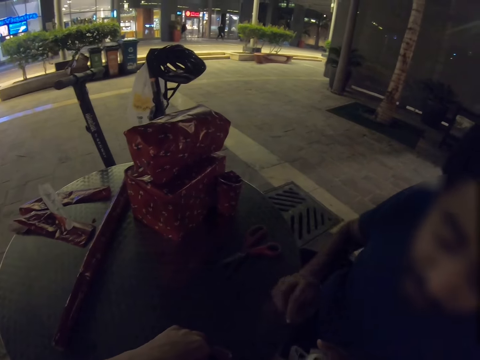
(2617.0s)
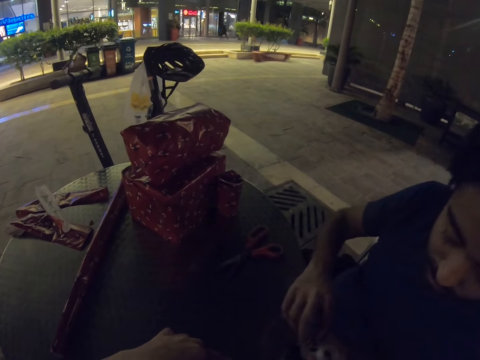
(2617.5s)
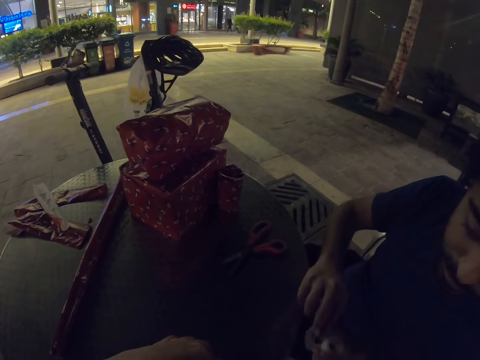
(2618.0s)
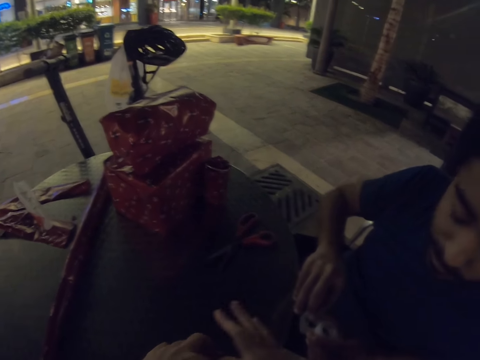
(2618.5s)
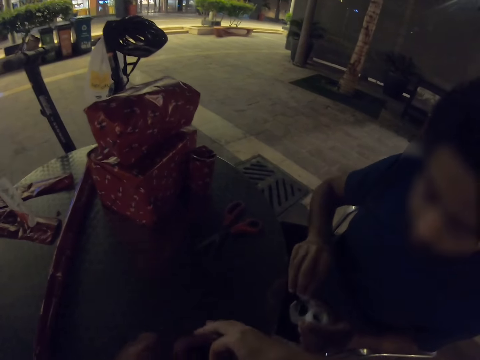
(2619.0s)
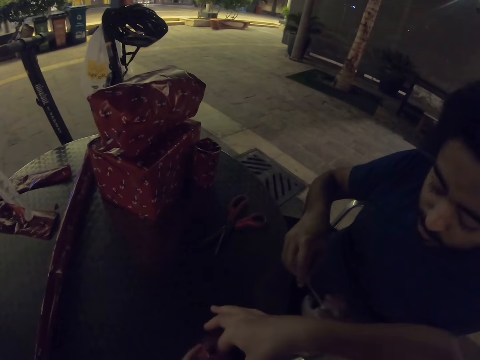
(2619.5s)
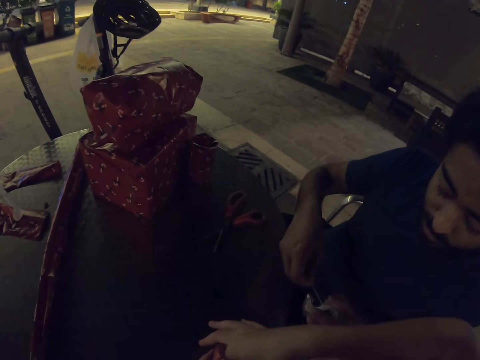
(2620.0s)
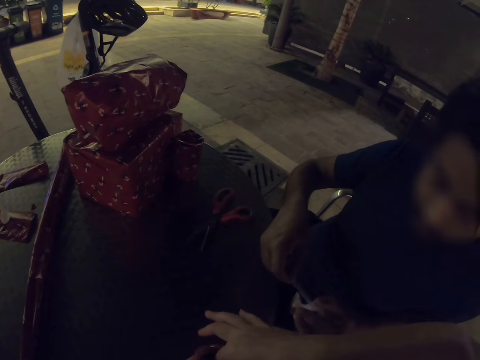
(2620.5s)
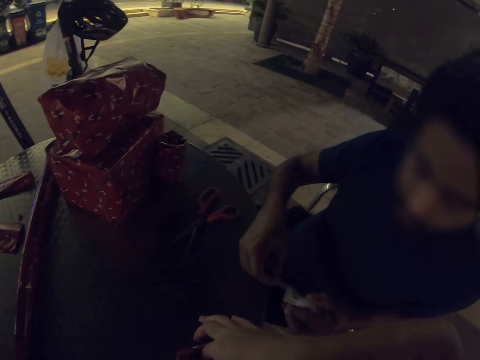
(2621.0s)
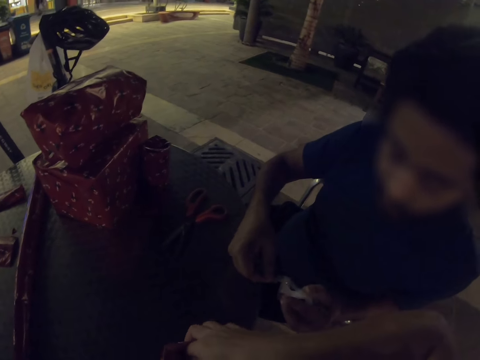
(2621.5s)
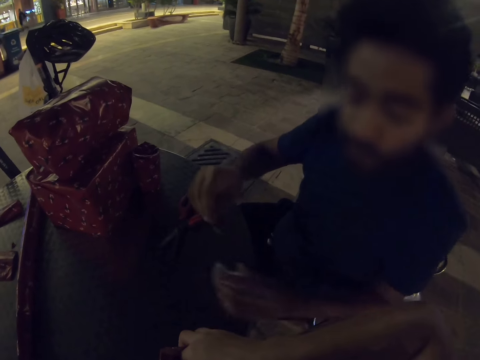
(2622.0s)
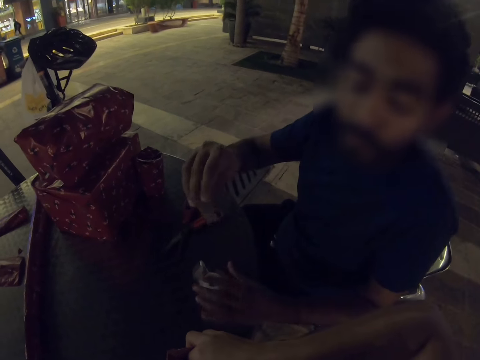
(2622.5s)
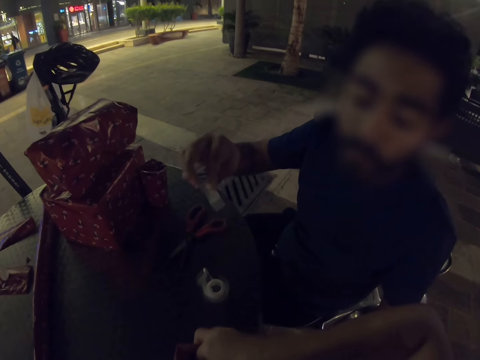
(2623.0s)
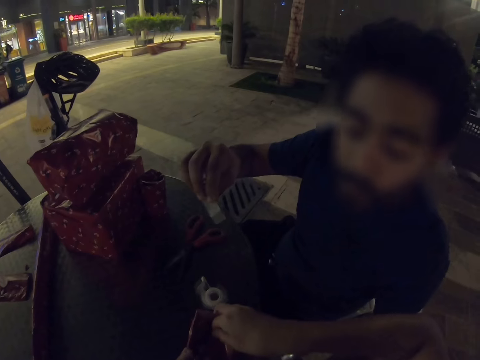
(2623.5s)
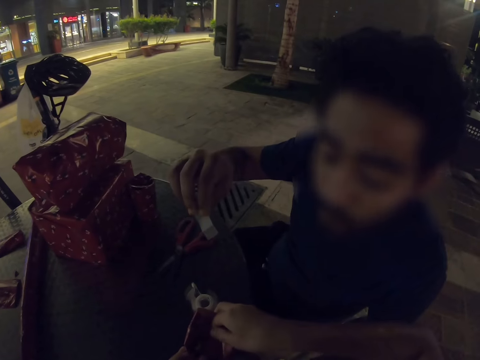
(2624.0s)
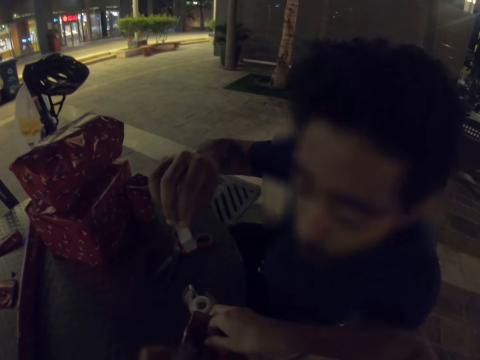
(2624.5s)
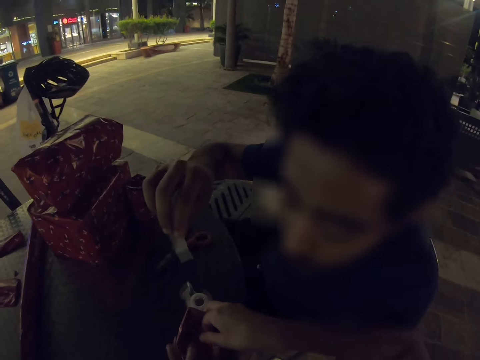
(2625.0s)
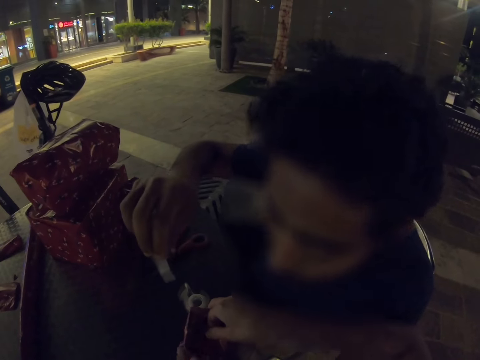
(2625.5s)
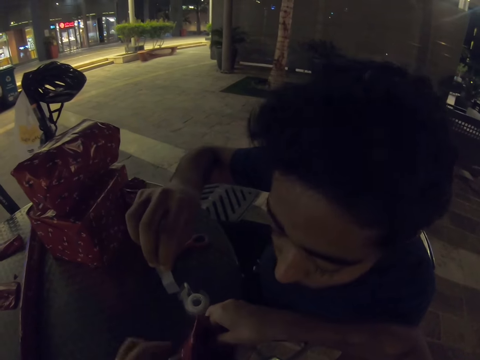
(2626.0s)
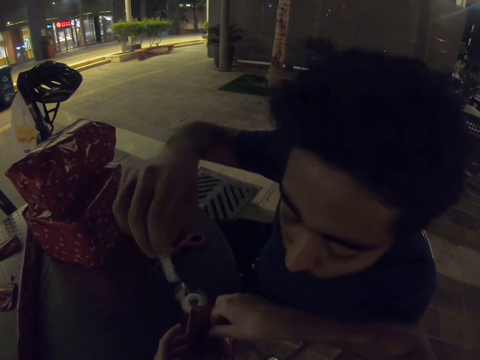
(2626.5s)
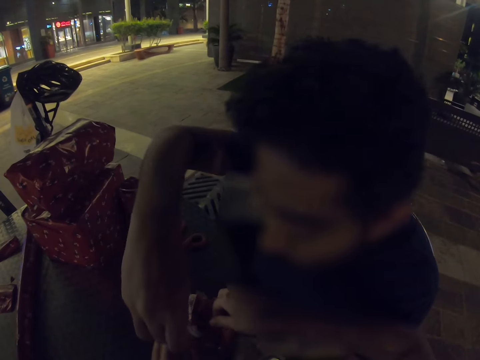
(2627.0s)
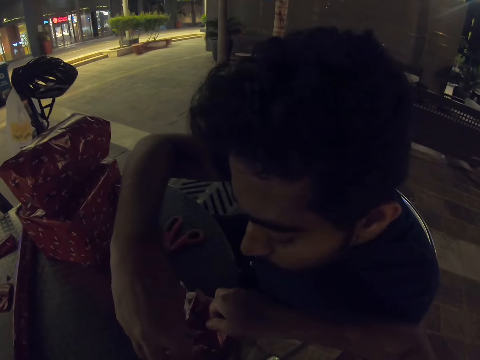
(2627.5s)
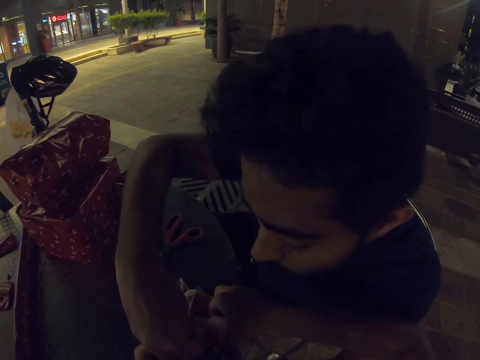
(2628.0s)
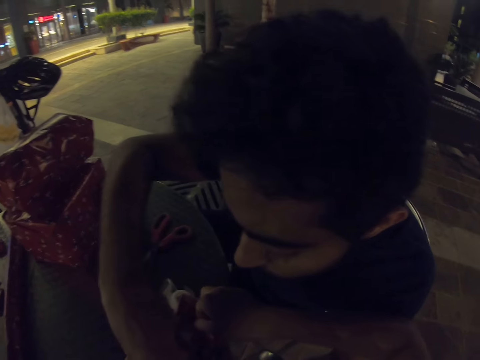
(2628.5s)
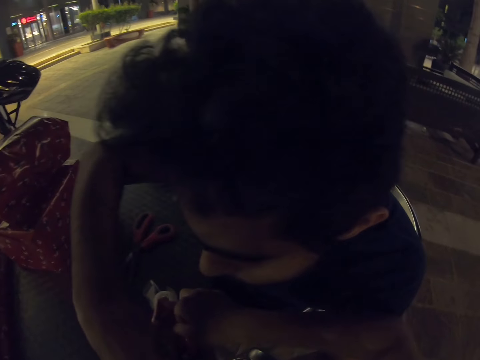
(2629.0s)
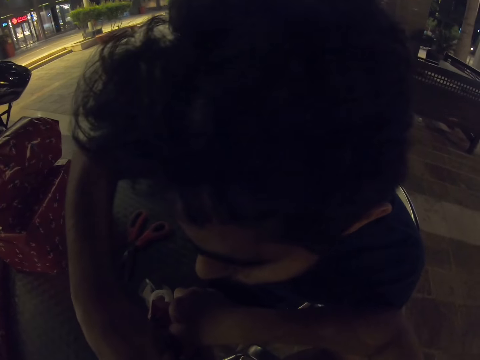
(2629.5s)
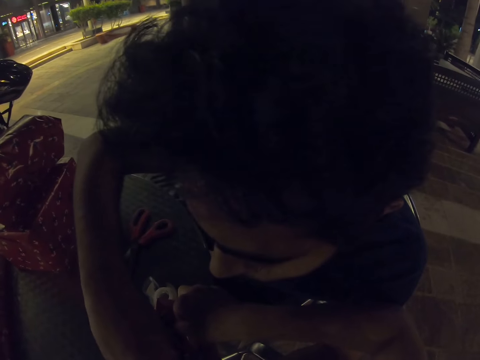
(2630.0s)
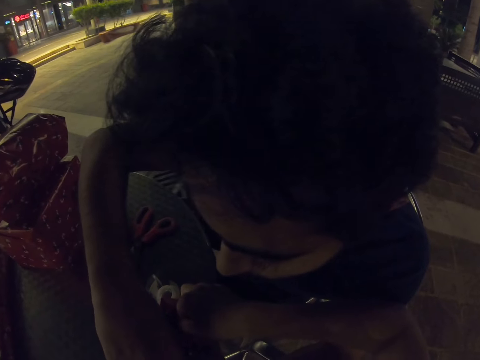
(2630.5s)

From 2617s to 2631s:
A man pulls the sellotape. He cuts the sellotape. The camera wearer holds the wrapper. The man puts the sellotape on the wrapping paper.

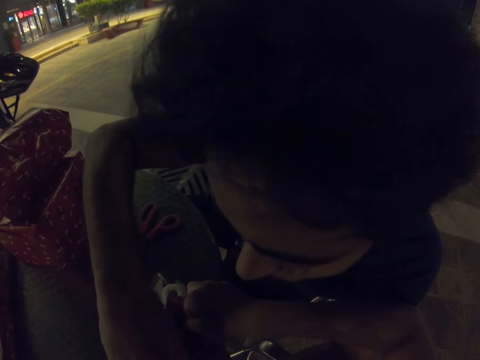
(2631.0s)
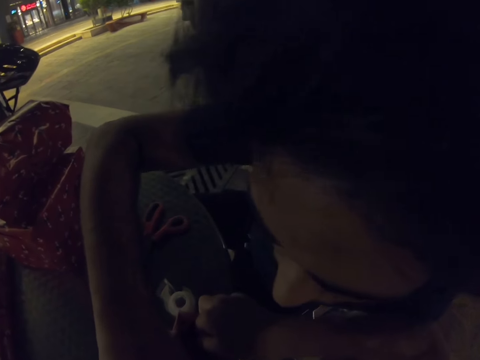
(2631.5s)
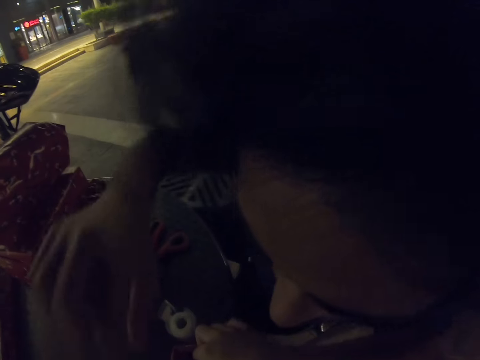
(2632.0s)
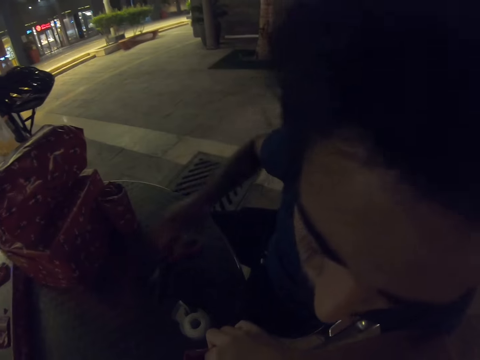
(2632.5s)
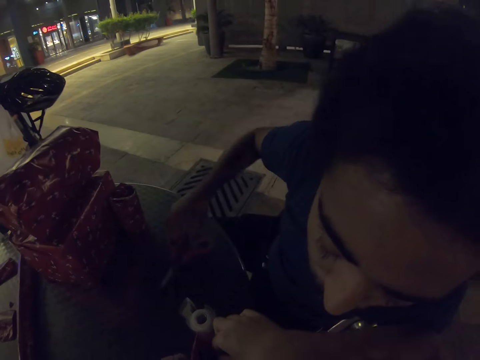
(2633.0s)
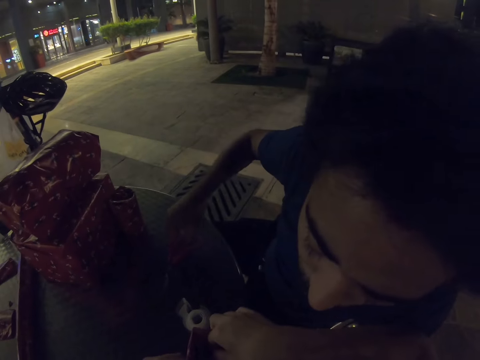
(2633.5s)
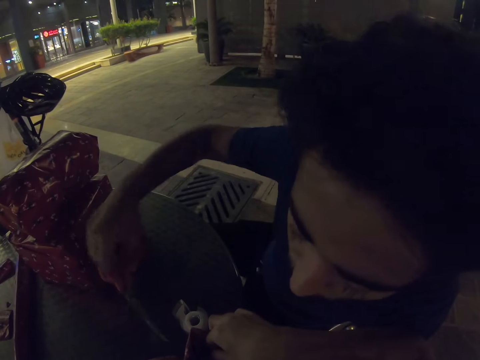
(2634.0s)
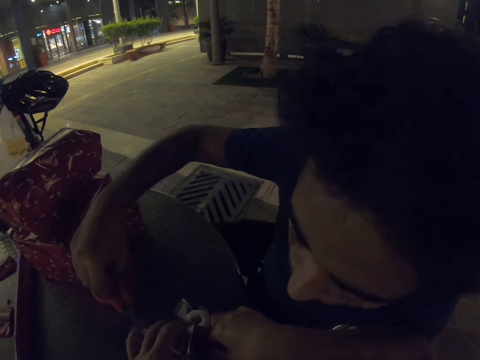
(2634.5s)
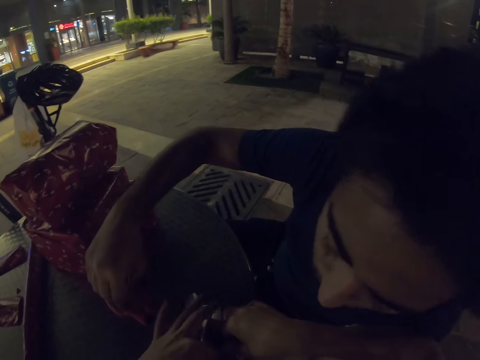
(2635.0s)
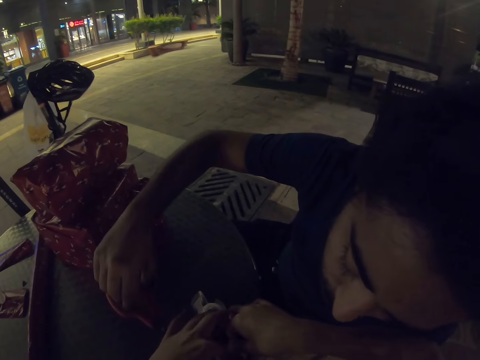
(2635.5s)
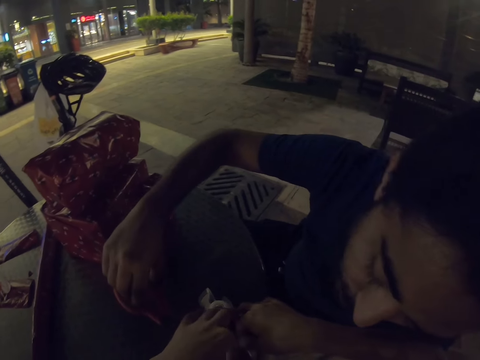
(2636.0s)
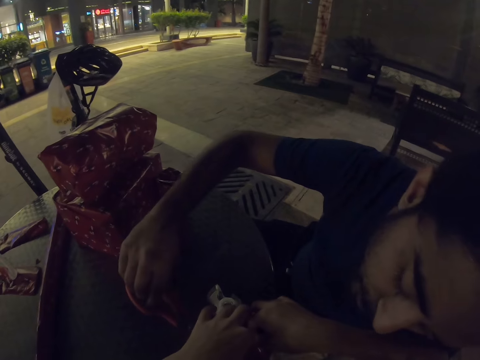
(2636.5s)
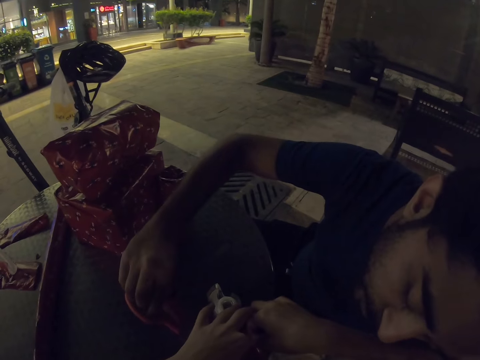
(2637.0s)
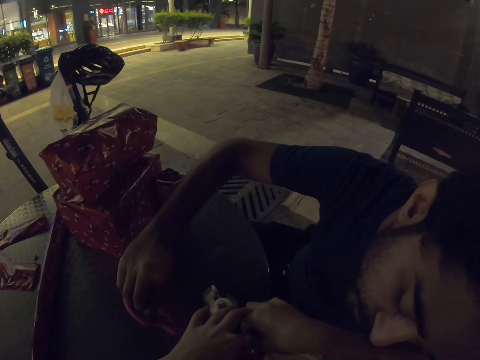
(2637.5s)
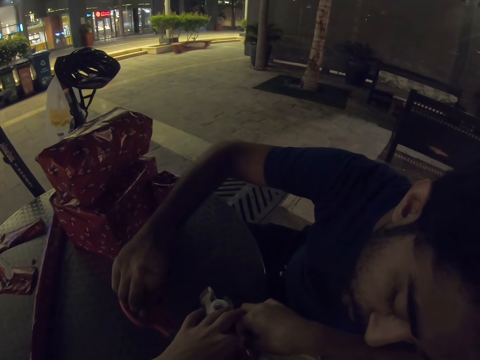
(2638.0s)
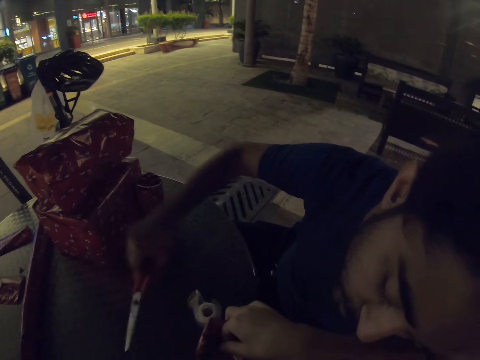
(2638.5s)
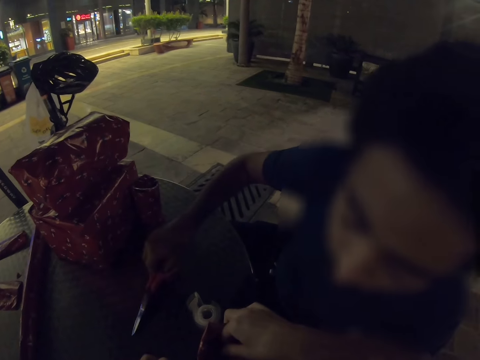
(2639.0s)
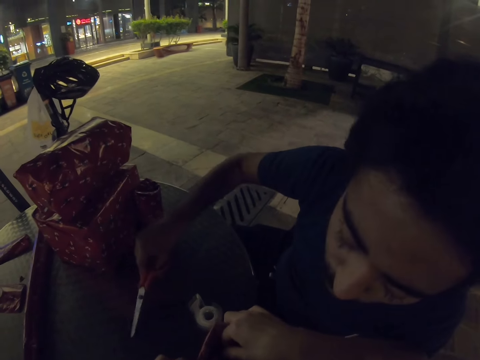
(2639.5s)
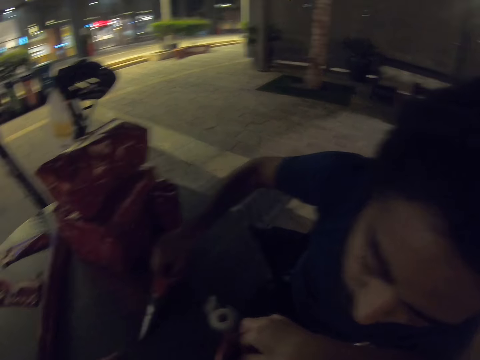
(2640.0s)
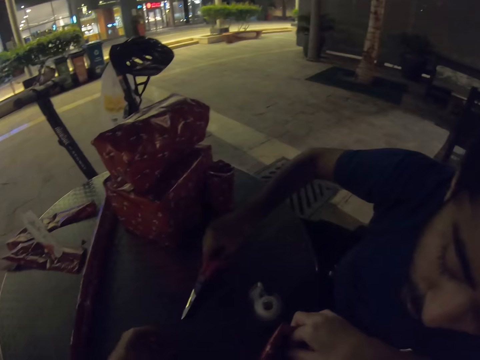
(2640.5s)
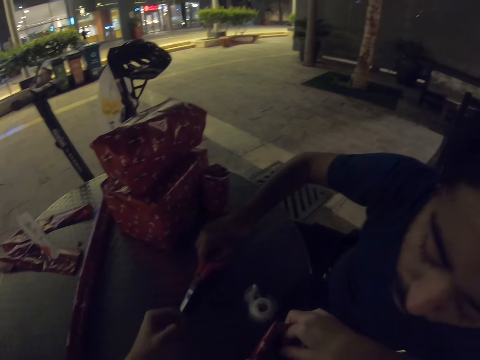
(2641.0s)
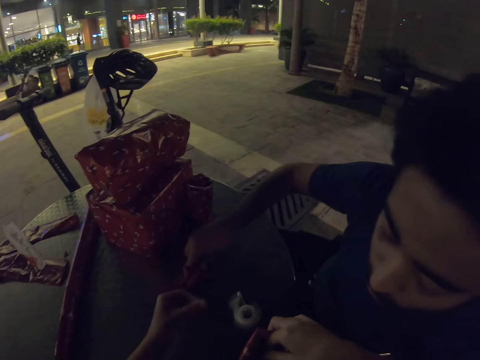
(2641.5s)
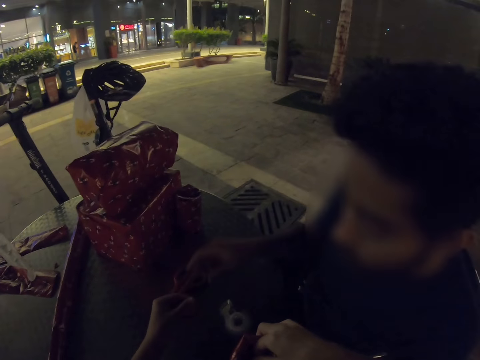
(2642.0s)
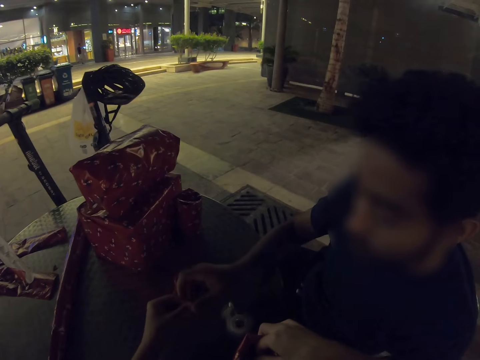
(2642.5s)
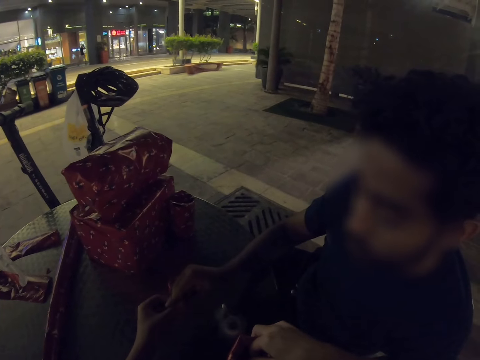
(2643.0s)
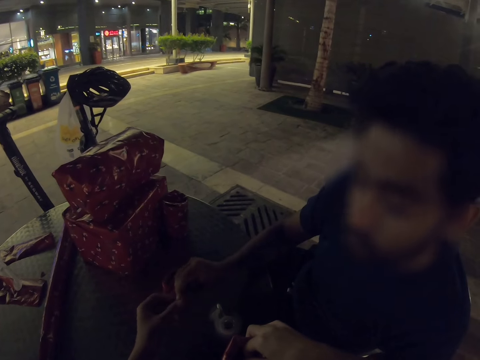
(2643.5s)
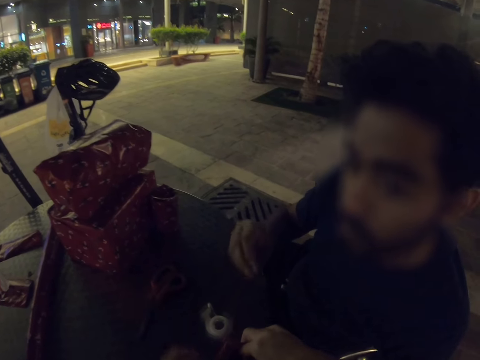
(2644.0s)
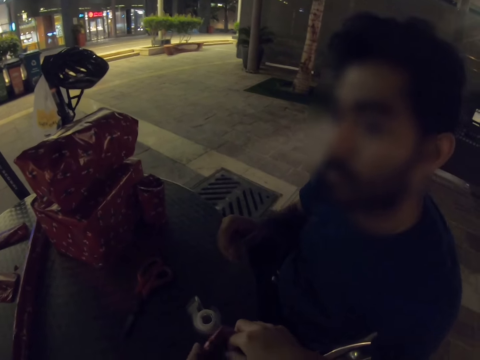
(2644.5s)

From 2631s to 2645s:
A man takes the scissors from the table. He cuts the wrapper and uses the scissors. He puts the scissors on the table. The camera wearer picks up the piece of the wrapping paper. The man takes the piece of the wrapping paper. The camera wearer sticks tape on the table.
